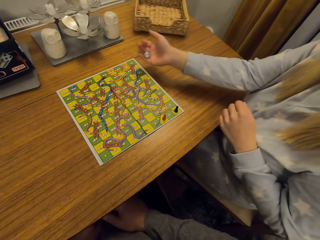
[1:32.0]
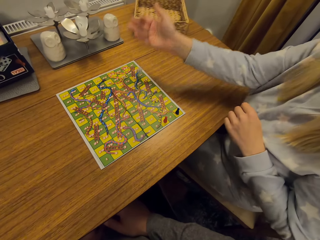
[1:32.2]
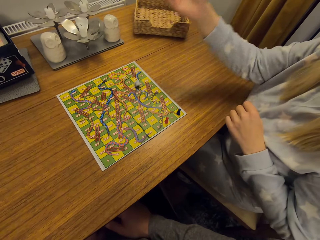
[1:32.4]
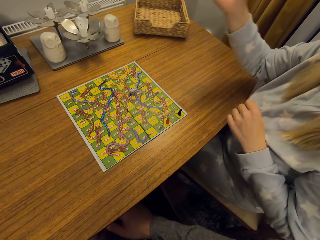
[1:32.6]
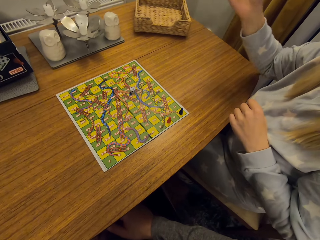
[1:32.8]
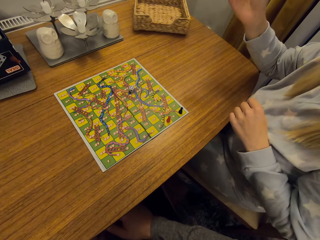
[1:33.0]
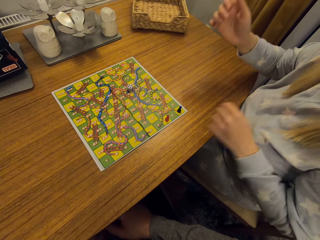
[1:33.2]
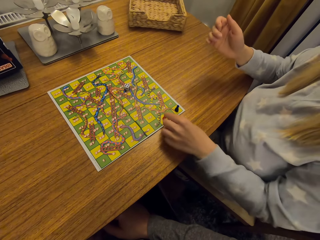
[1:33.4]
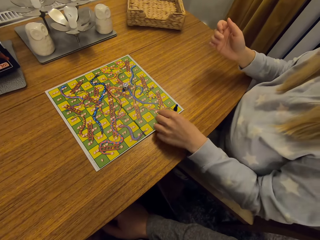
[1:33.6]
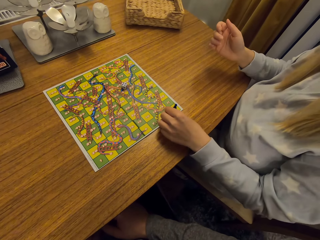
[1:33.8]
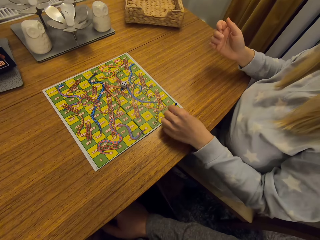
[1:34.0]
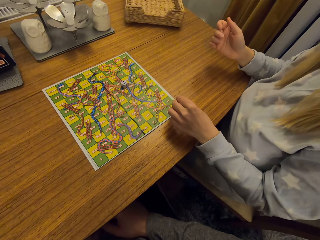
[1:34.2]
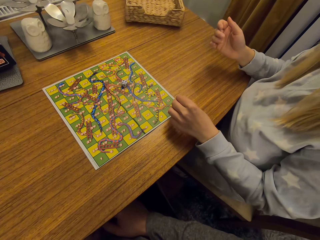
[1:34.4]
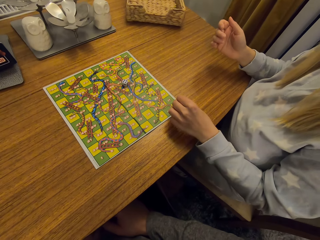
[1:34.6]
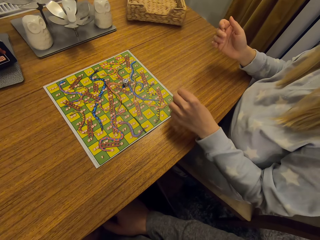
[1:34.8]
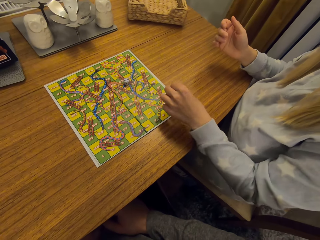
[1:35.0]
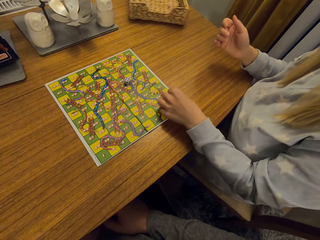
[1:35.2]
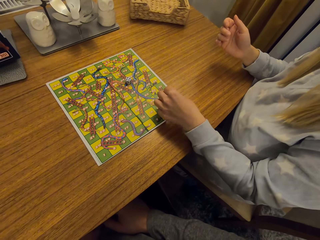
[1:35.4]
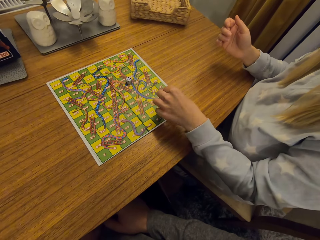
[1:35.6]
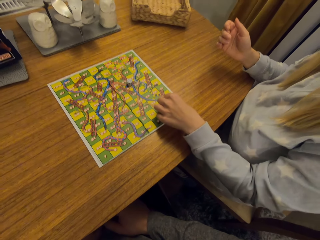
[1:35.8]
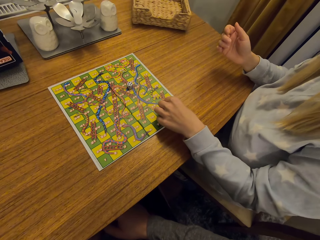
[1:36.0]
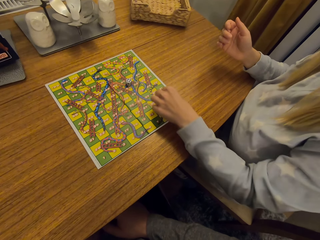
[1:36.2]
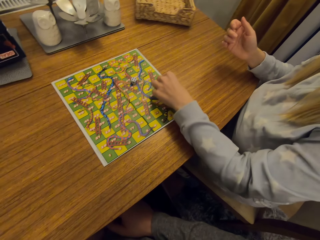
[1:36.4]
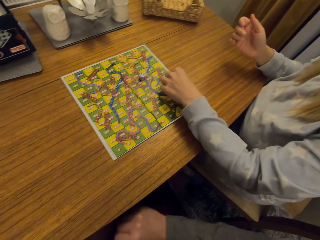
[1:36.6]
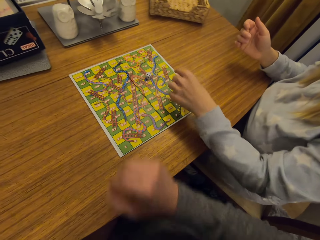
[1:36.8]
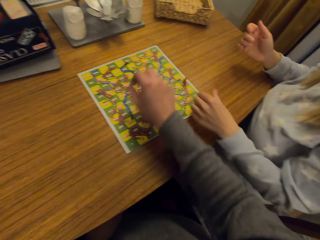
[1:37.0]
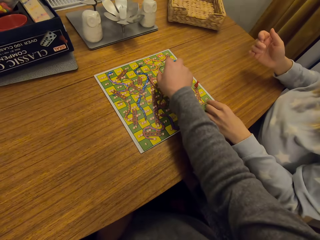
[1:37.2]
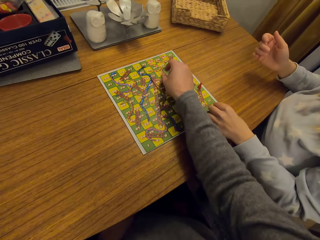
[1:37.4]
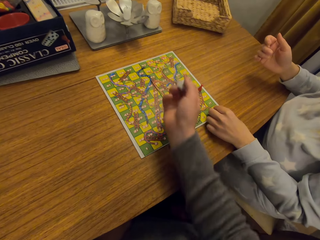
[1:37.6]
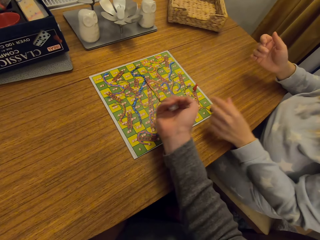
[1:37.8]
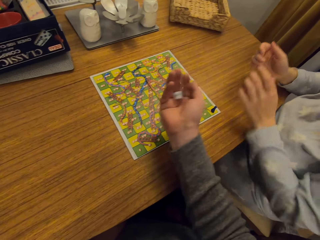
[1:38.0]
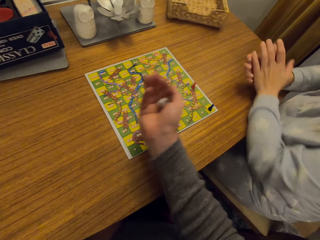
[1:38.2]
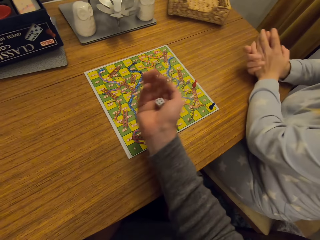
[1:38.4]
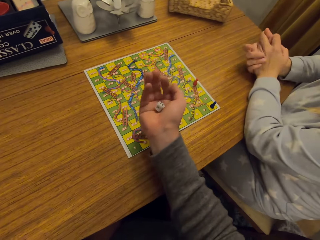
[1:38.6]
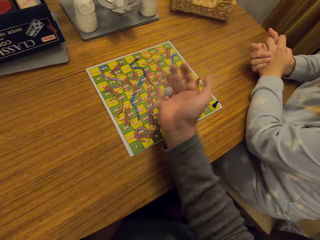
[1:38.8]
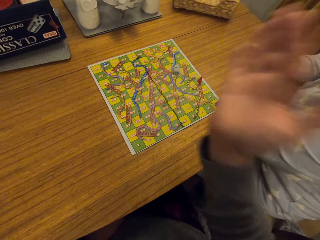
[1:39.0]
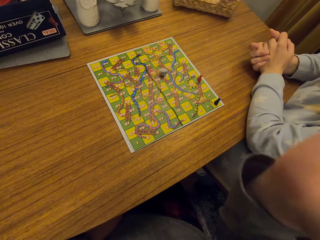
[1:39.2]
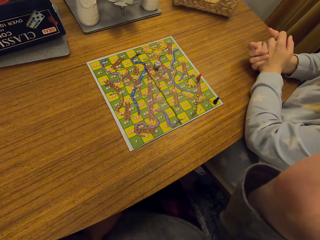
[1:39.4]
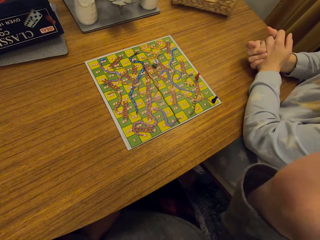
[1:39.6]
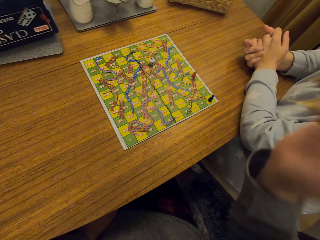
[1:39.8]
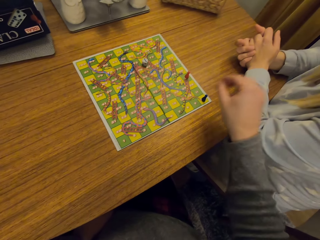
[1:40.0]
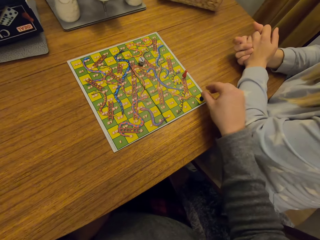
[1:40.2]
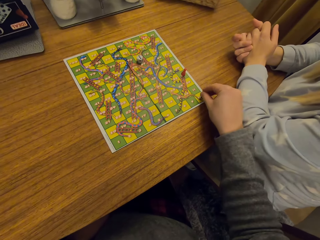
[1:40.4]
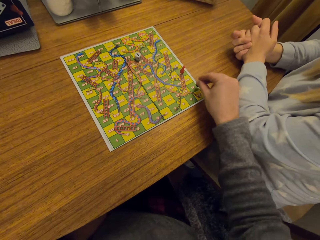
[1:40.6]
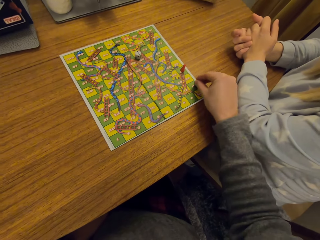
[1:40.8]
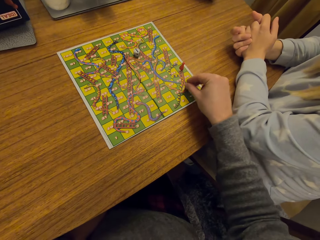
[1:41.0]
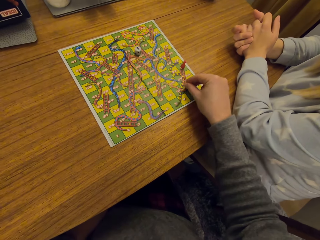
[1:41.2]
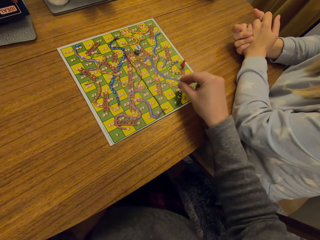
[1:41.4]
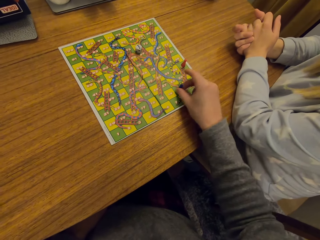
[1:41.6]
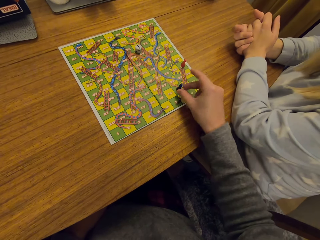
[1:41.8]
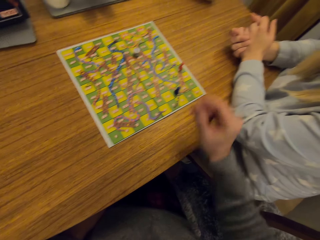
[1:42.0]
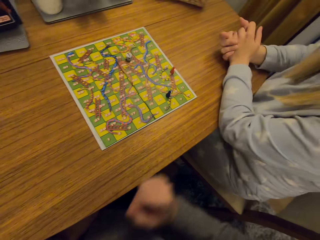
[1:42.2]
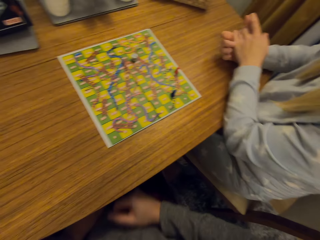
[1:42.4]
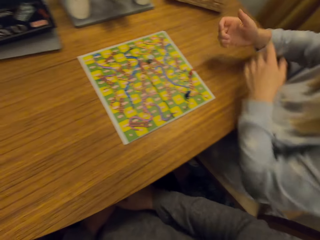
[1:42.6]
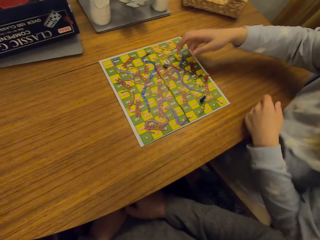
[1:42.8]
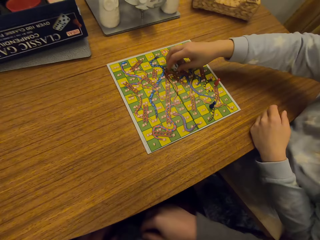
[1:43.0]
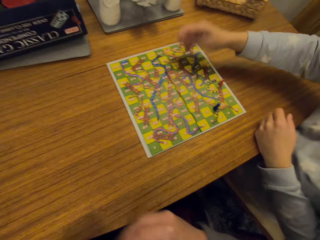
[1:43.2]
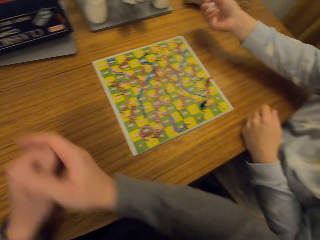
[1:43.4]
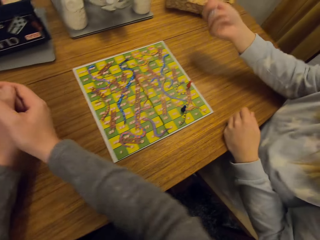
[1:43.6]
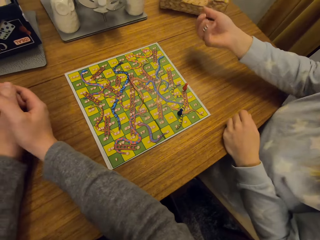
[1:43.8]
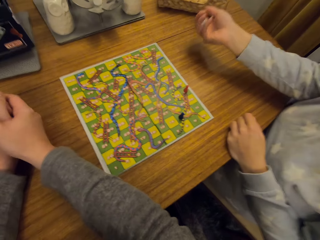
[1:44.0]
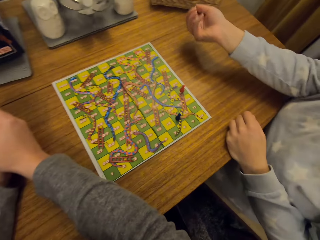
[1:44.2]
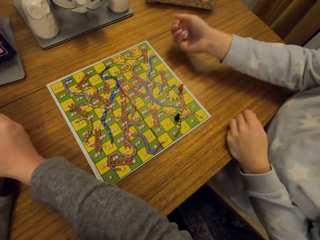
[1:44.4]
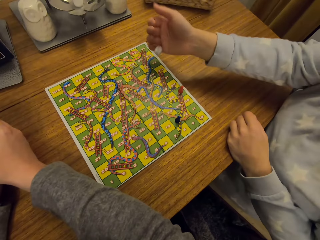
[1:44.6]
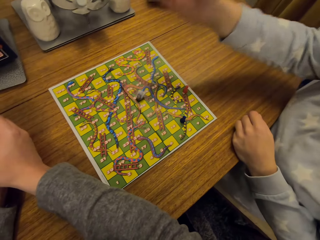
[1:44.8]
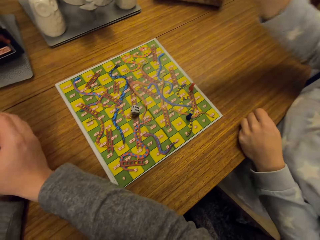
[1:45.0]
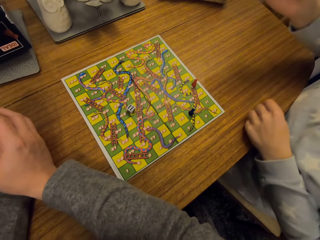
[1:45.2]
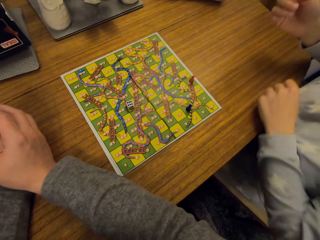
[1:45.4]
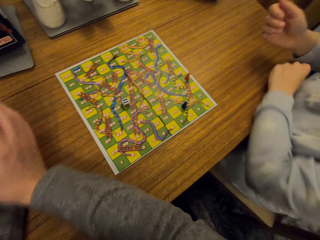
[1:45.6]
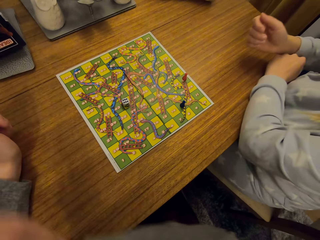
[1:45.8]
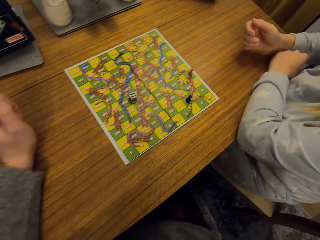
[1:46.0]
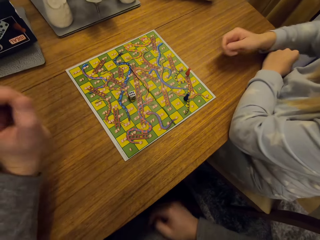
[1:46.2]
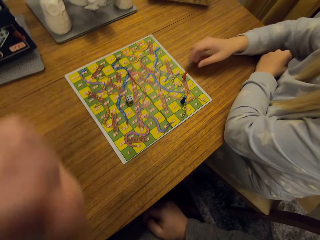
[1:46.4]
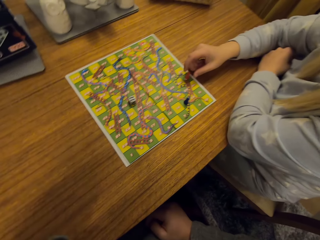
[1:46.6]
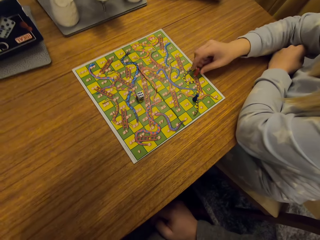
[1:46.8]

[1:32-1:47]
A woman shakes the dice on her hands. She throws the dice on the game paper. She picks up something. The camera wearer plays the classic game. The woman places something down. The camera wearer picks up the dice on the table. He shakes the dice on his hands. He throws the dice on the game paper. He picks up something. He plays the classic game. He places something down. The woman picks up the dice. She shakes the dice on her hands. She throws the dice on the game paper.

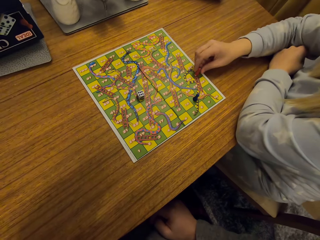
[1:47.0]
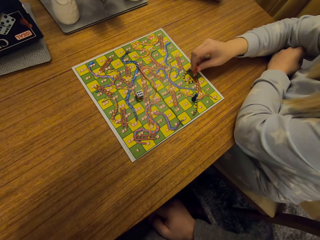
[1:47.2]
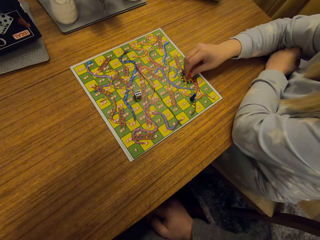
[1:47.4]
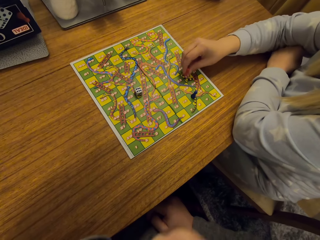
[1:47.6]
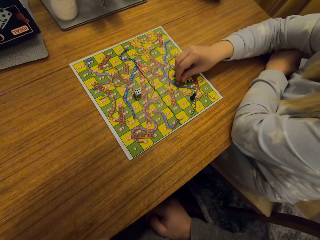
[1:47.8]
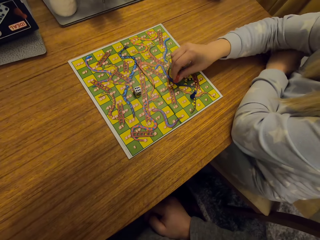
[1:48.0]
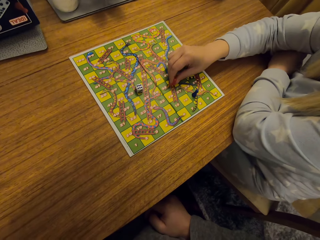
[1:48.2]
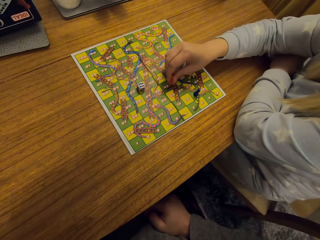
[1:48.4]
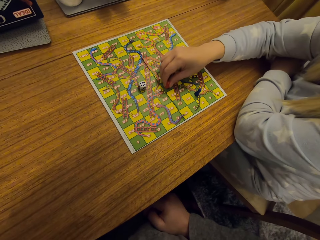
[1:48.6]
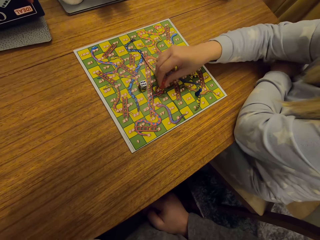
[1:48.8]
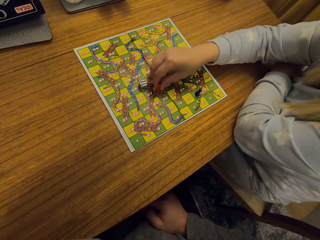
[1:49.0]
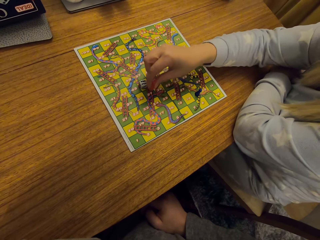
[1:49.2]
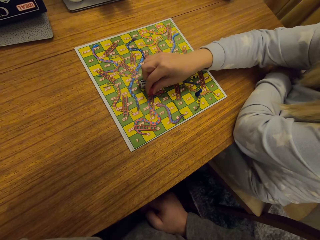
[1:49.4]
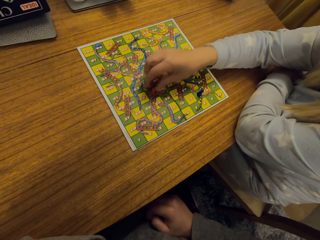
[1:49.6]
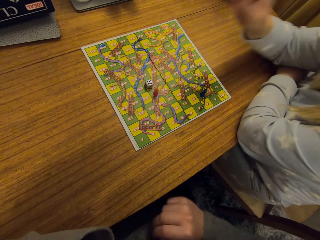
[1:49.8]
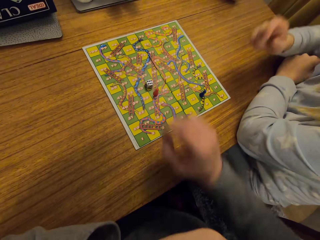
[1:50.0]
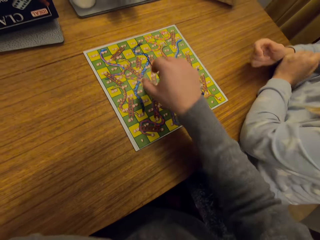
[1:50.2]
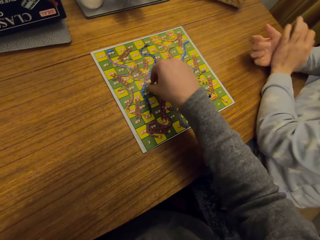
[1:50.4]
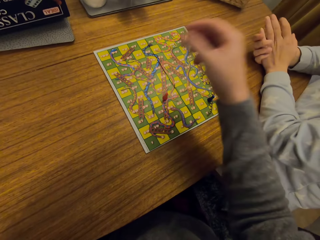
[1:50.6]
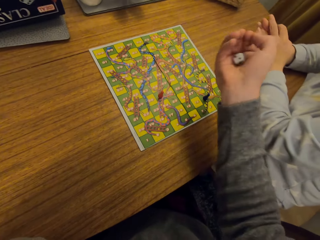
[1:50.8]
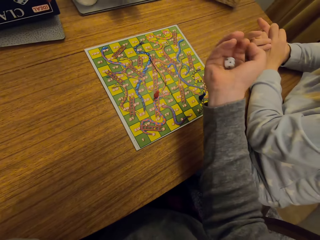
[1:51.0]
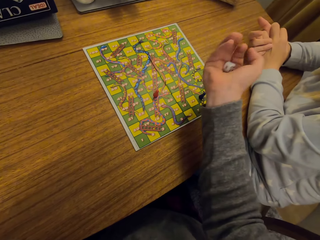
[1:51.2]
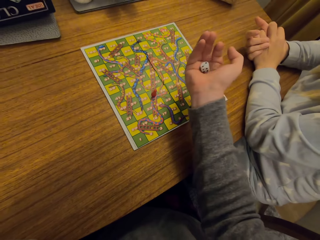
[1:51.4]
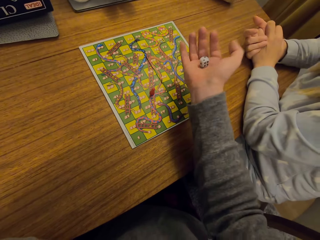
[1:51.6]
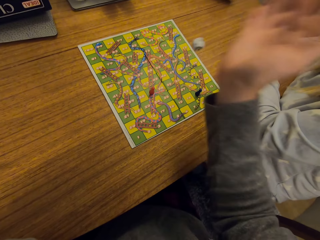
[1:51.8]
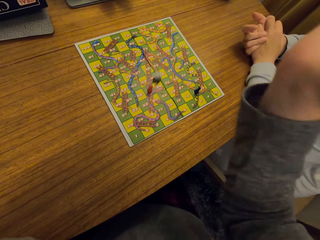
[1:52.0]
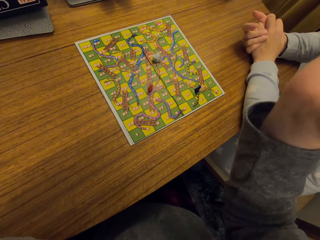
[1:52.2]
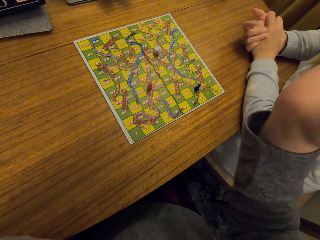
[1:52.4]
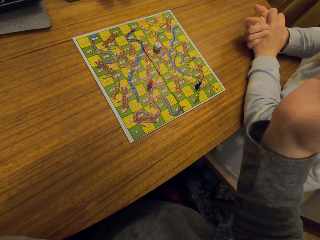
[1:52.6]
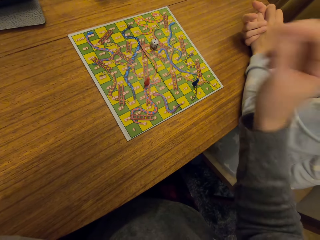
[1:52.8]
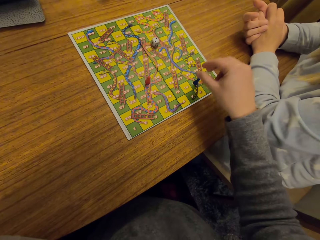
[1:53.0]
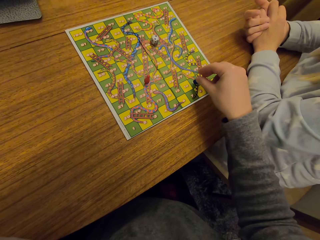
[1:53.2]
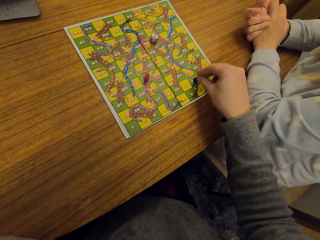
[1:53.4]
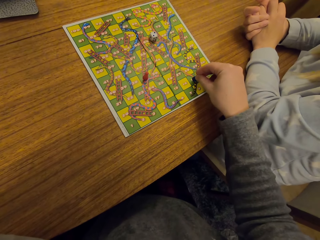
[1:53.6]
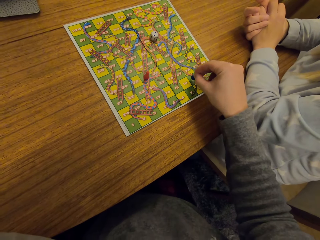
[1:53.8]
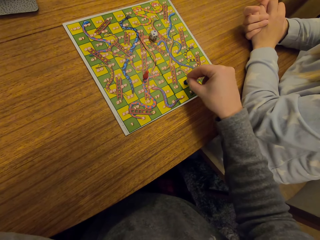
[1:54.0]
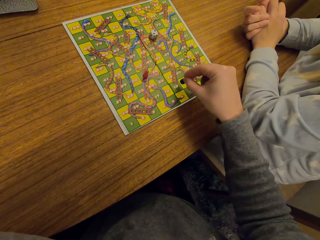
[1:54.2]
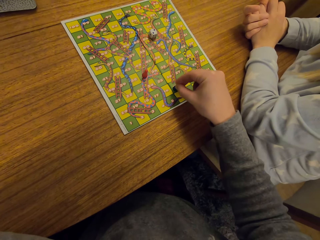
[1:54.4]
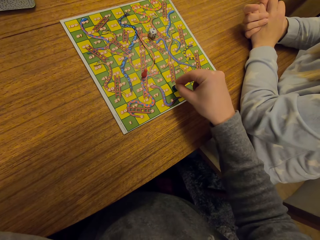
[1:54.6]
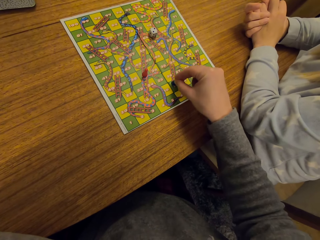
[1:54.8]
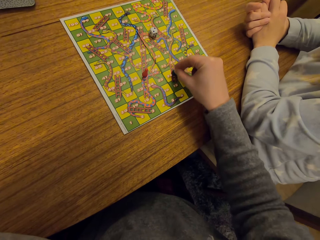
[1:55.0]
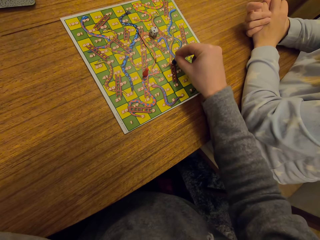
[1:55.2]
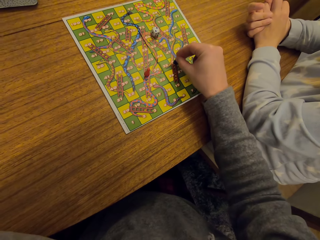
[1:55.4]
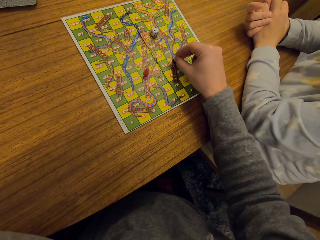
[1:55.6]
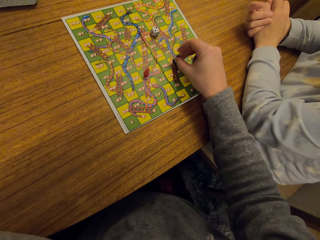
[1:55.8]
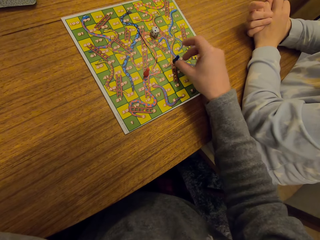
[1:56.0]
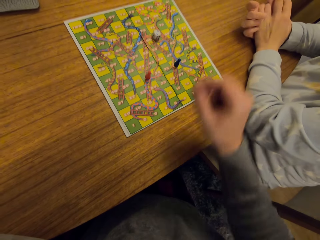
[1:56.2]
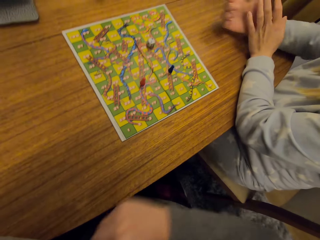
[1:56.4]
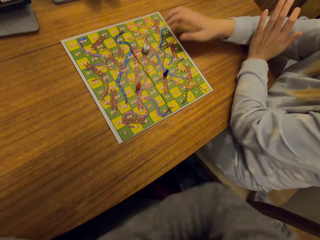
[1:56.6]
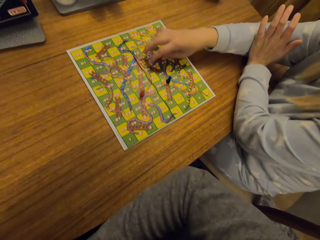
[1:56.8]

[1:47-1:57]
A woman picks up something. She plays the classic game. She places something down. The camera wearer picks up the dice. He shakes the dice on his hands. He throws the dice on the game paper. He plays the classic game. He picks up something. He places something down.
